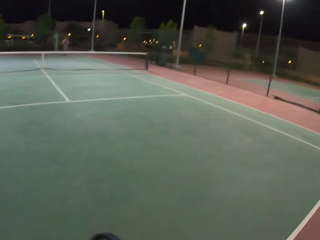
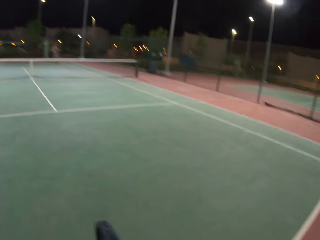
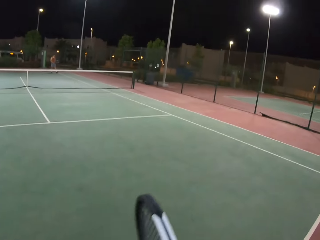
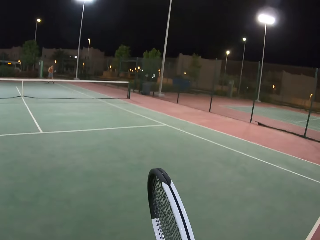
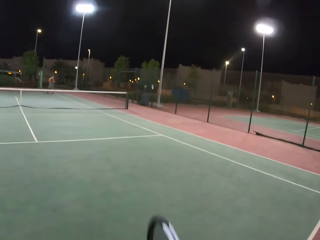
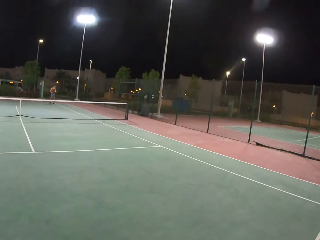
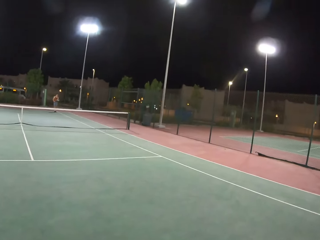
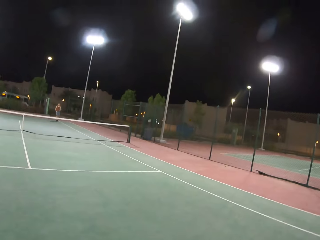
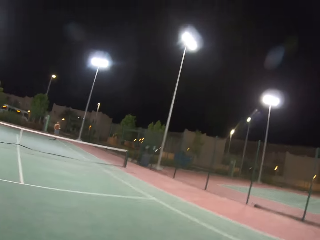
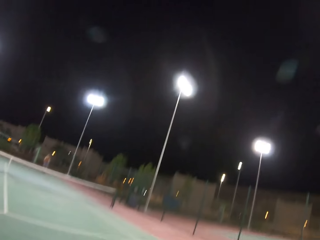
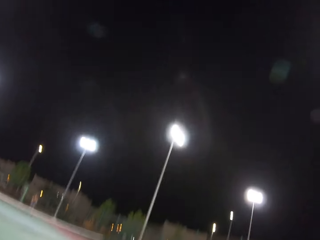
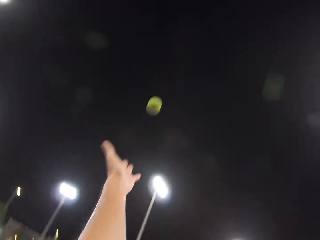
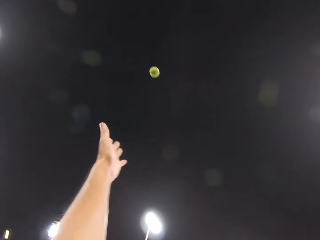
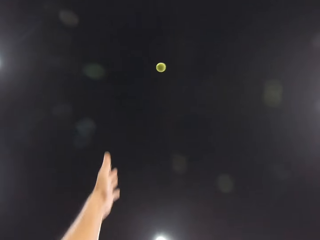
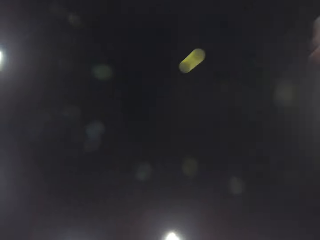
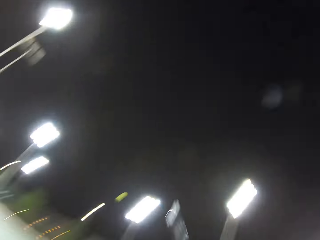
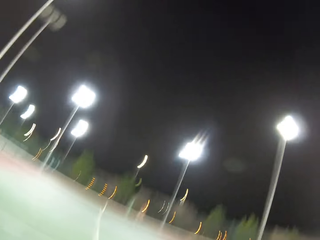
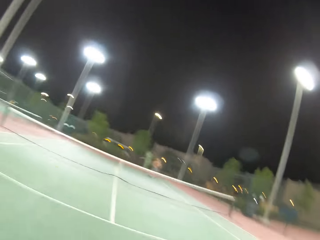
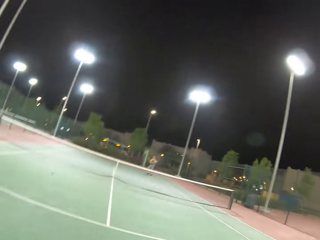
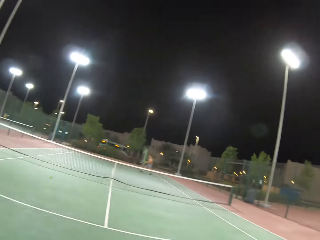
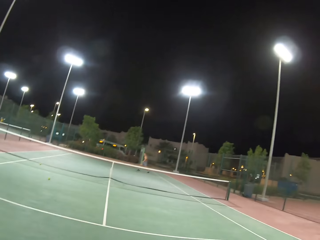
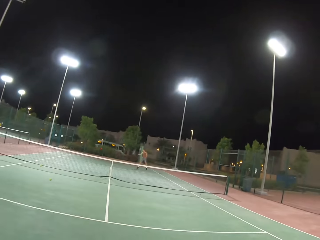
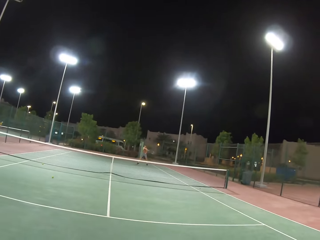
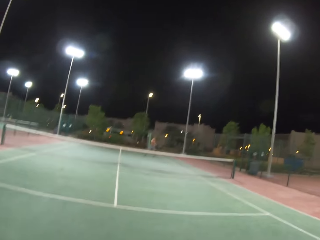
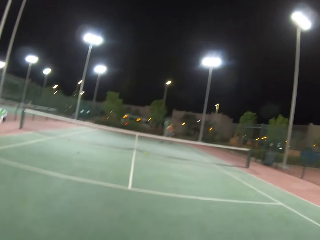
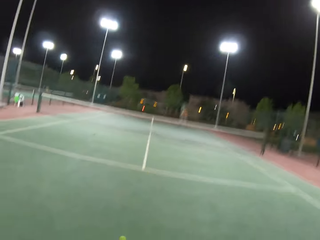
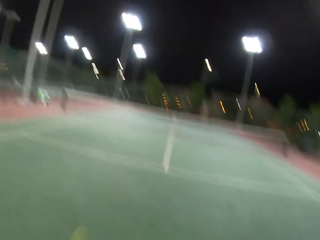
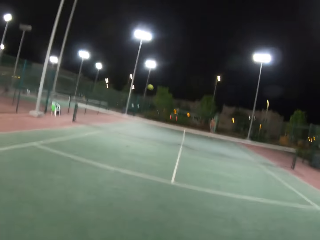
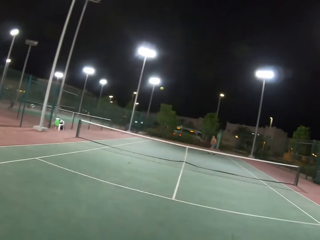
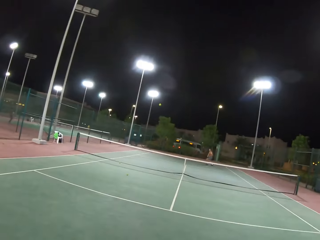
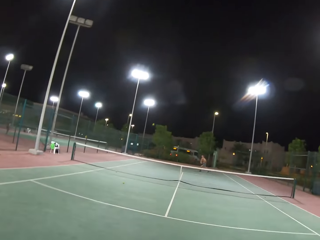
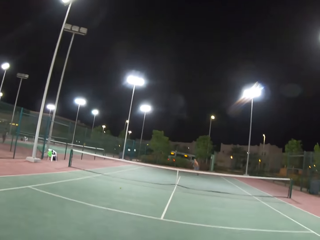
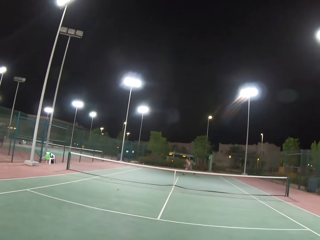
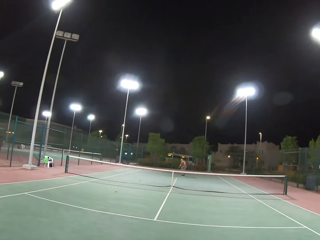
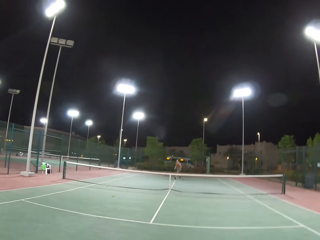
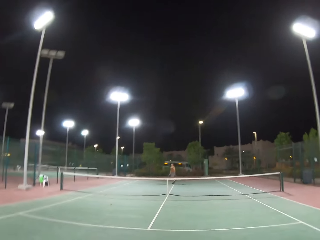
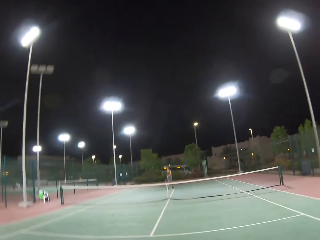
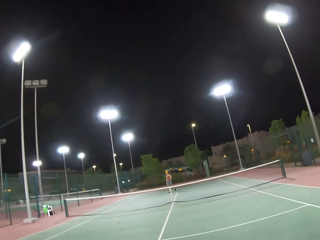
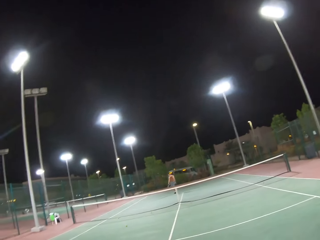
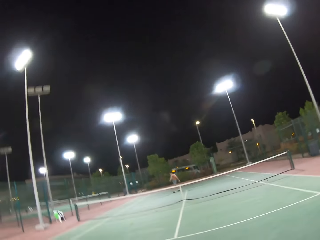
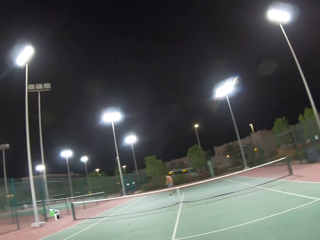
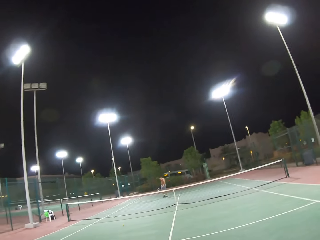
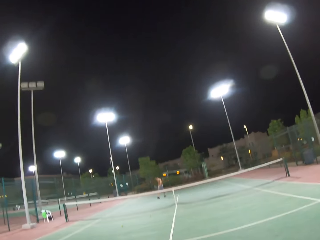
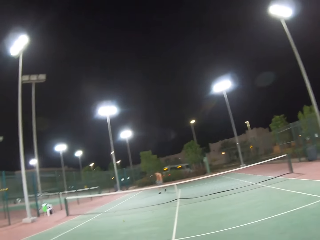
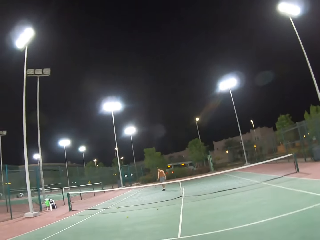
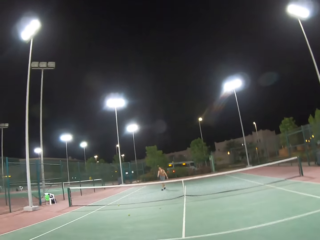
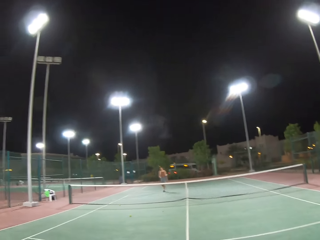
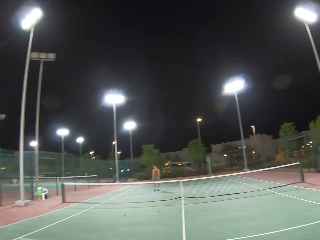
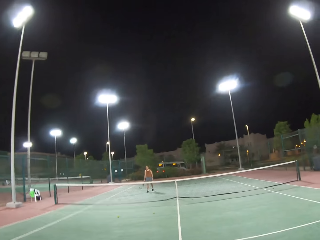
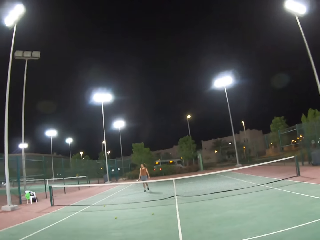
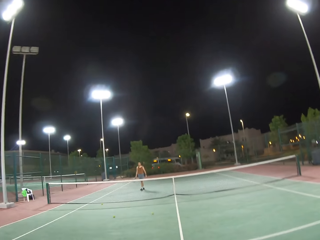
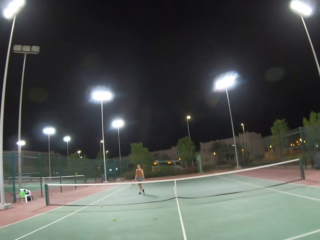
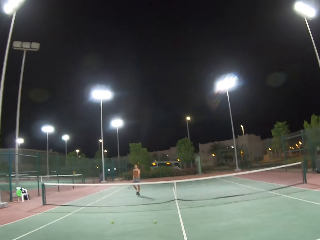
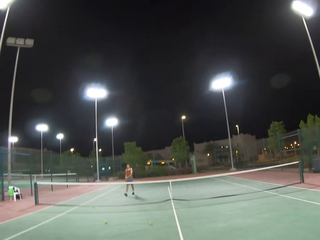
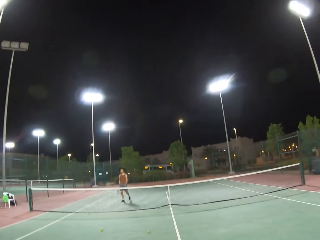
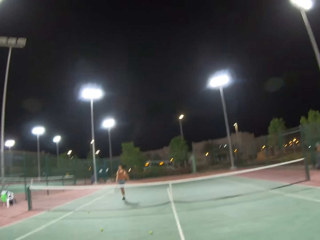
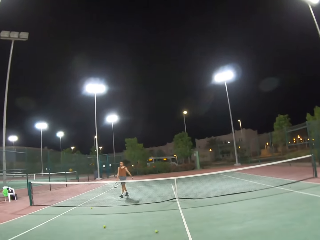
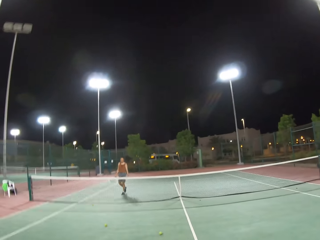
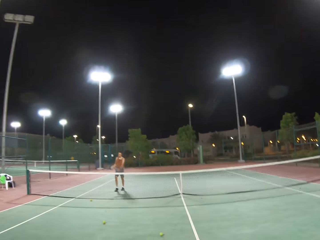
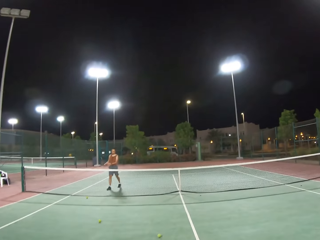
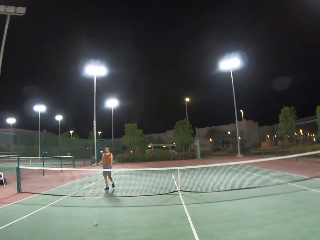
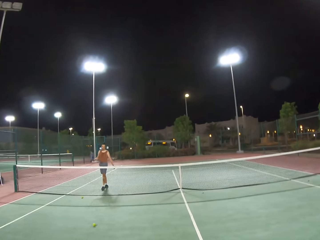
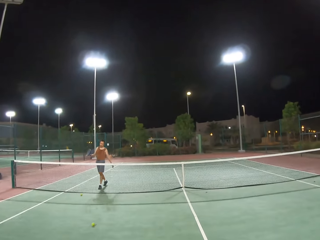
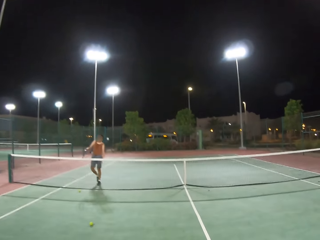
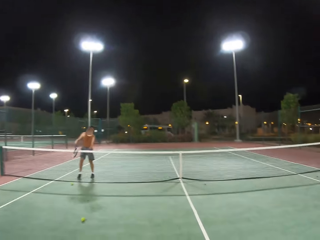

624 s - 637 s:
A man walks around the tennis court. The camera wearer walks around the tennis court.

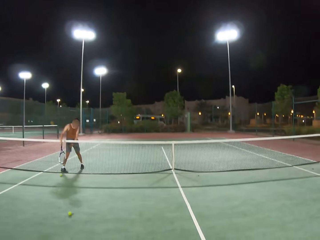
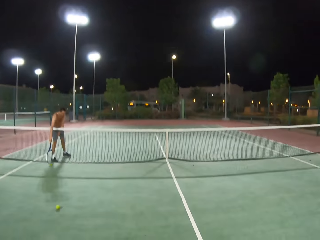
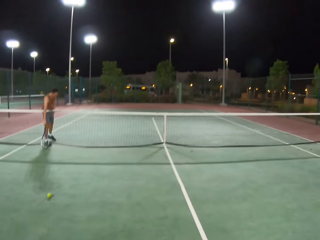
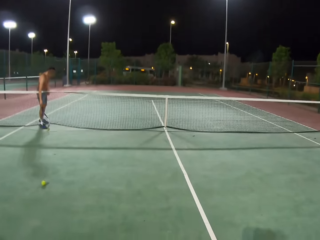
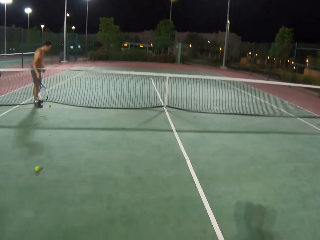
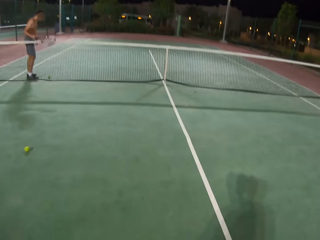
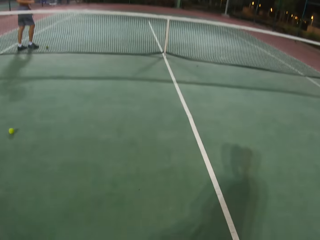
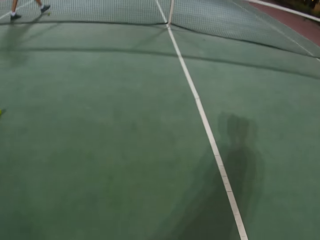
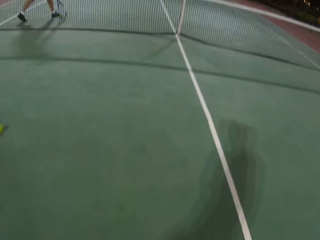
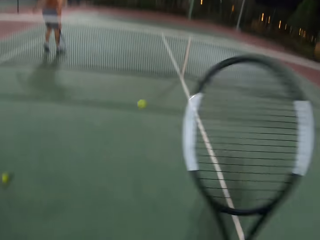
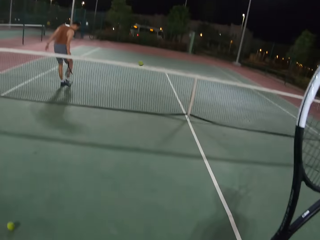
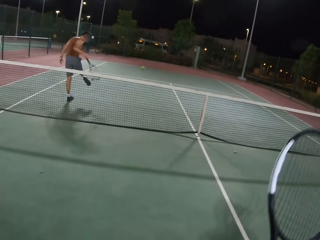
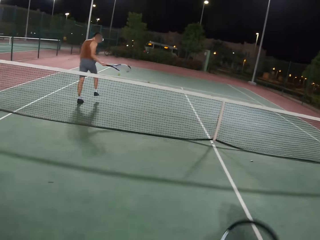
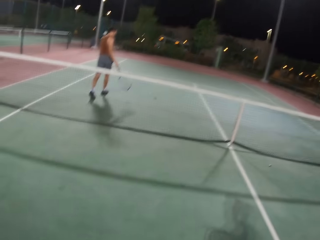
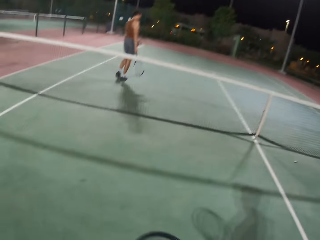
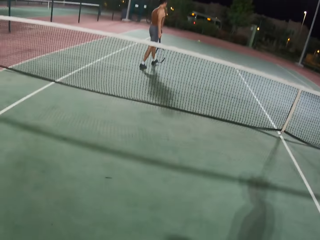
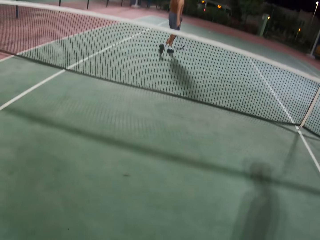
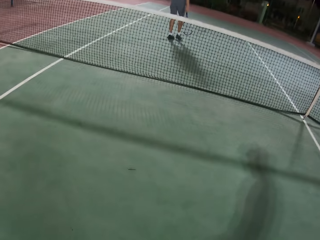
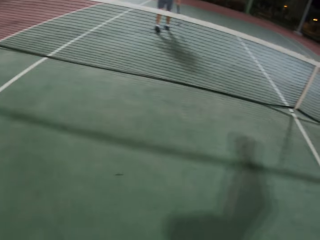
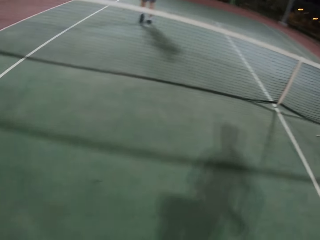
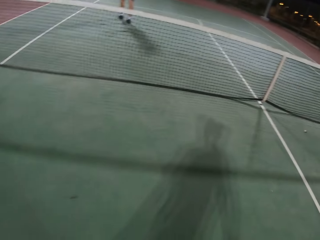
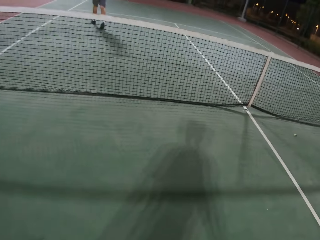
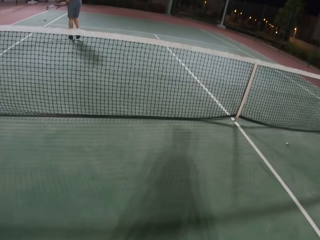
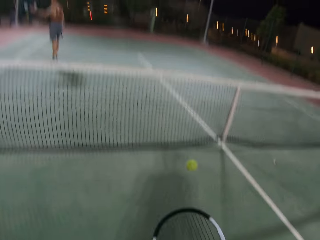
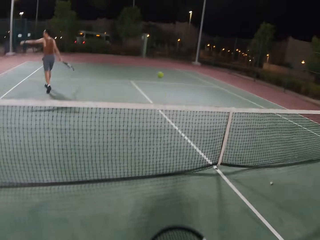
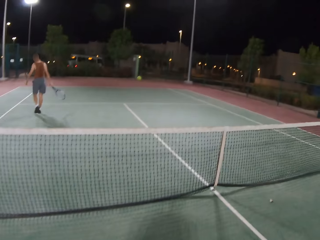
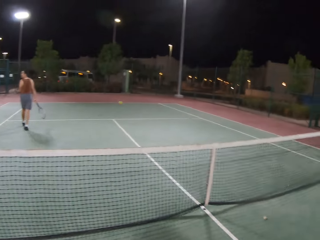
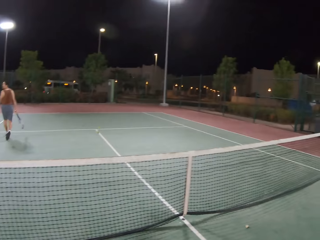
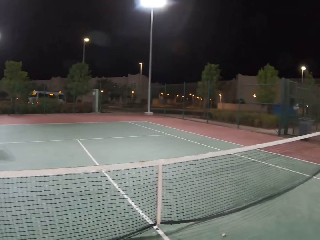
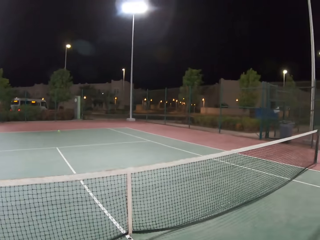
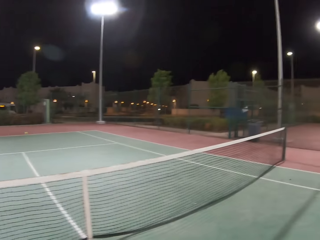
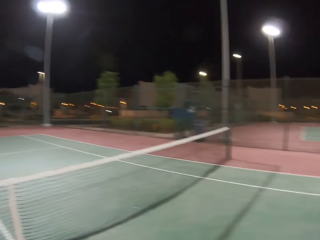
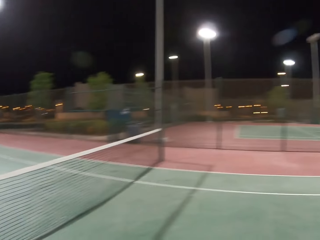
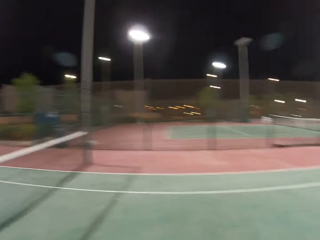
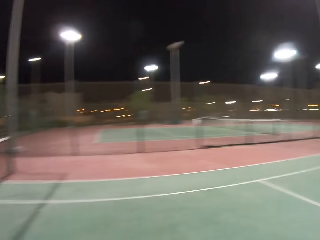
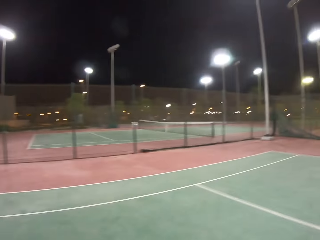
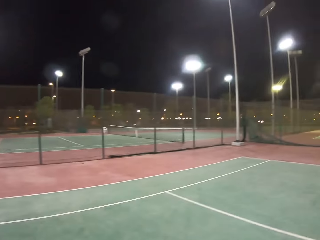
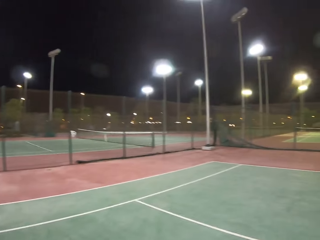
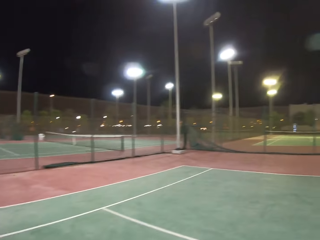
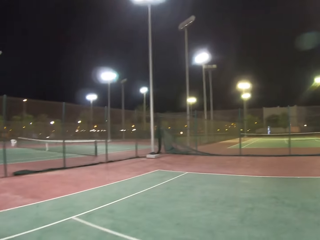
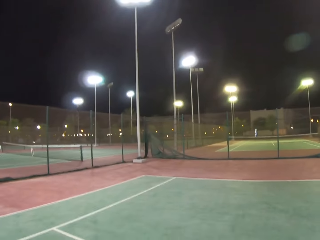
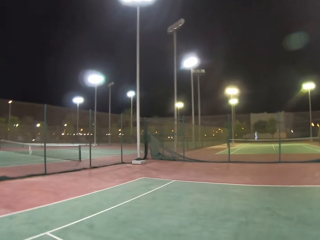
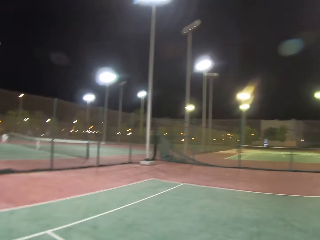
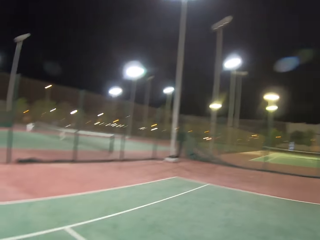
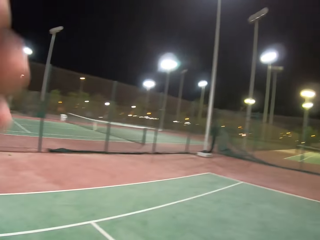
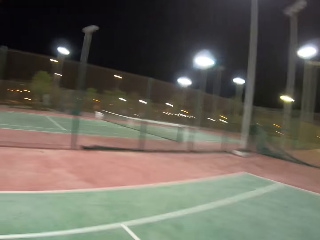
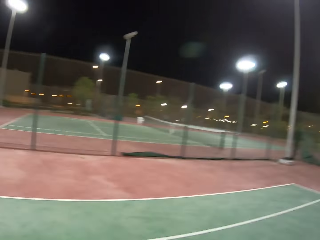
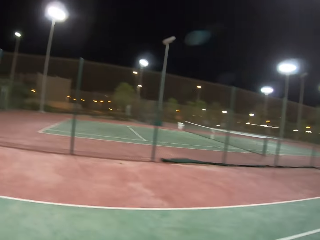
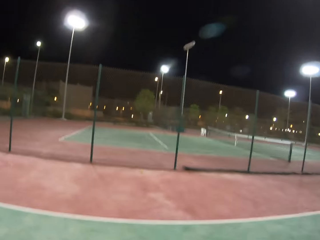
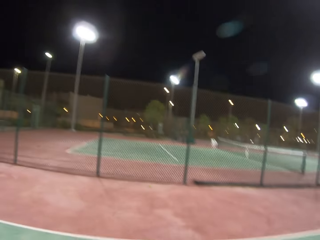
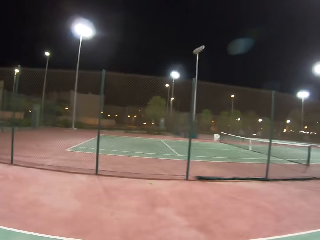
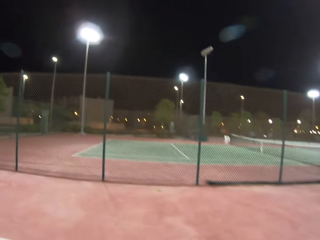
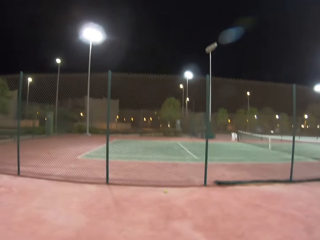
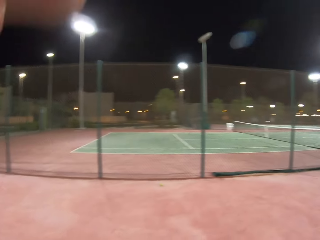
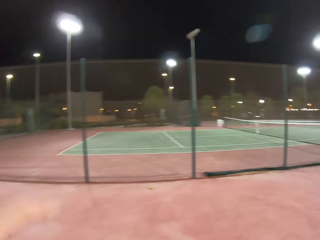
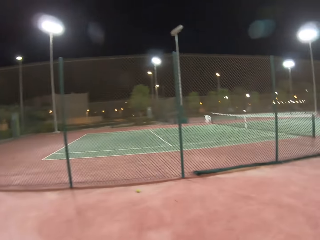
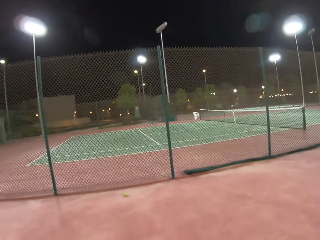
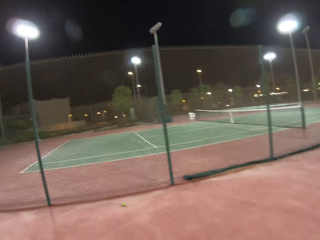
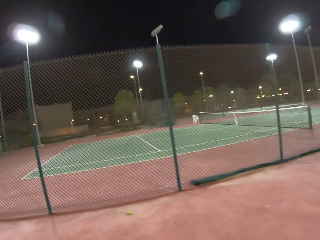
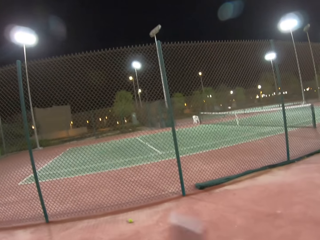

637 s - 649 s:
A man dribbles a tennis ball. The camera wearer dribbles the tennis ball and throws the tennis ball. The man walks around the tennis court. The camera wearer walks around the tennis court, touches something, and walks around the tennis court.
